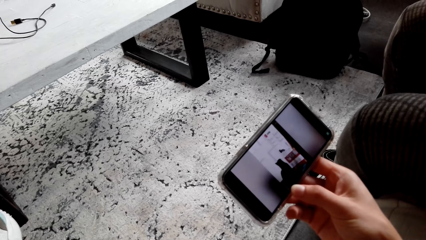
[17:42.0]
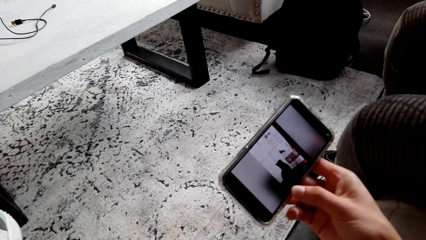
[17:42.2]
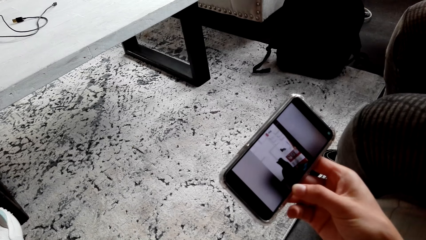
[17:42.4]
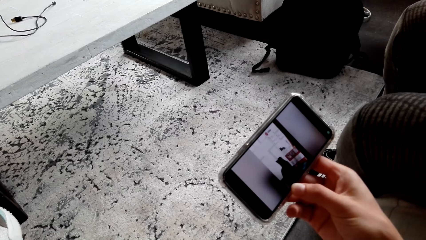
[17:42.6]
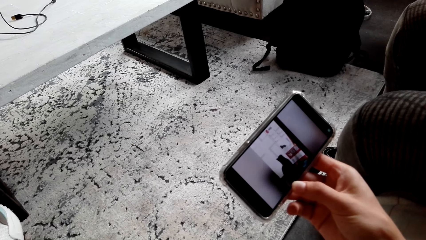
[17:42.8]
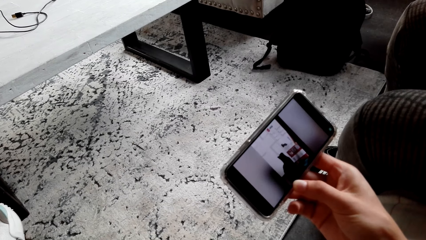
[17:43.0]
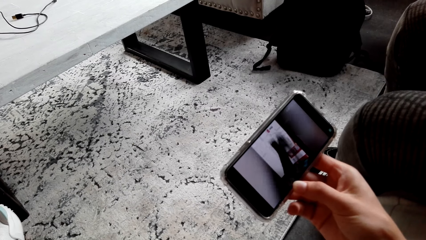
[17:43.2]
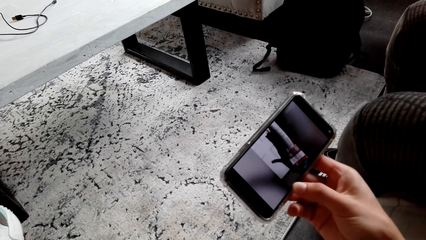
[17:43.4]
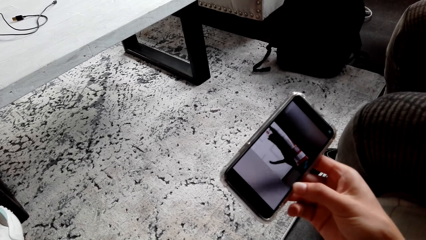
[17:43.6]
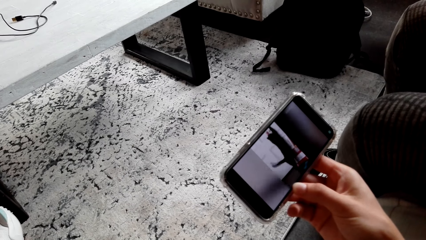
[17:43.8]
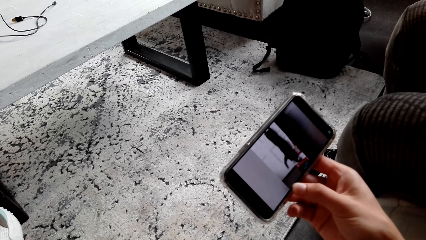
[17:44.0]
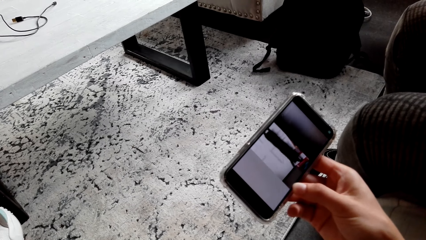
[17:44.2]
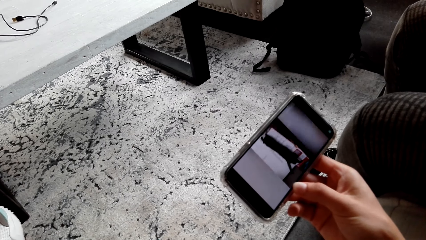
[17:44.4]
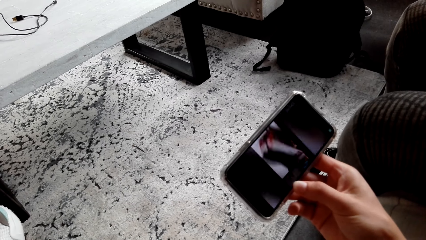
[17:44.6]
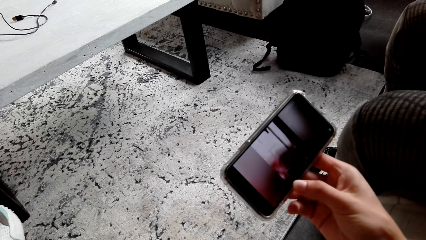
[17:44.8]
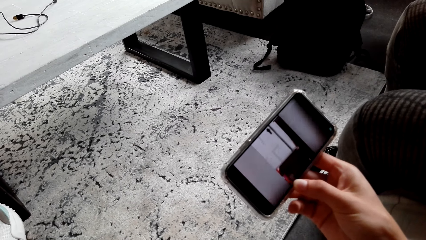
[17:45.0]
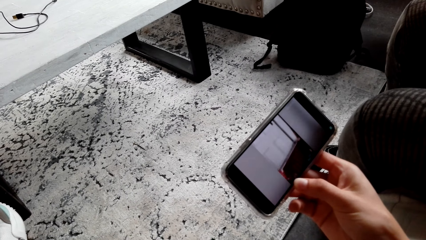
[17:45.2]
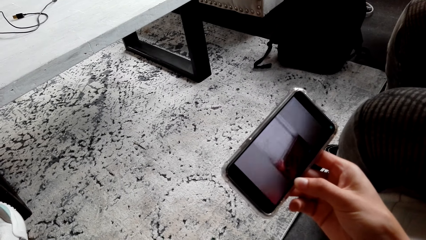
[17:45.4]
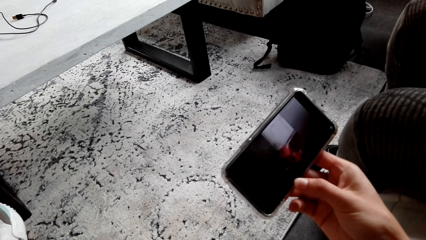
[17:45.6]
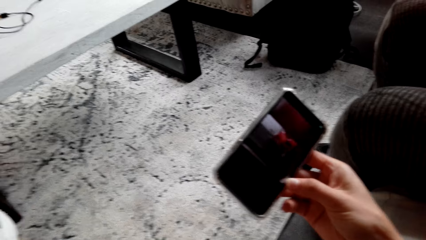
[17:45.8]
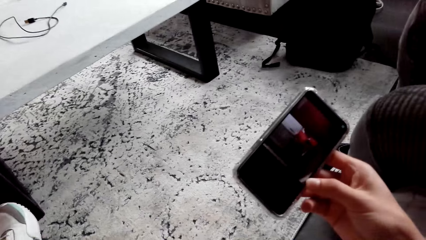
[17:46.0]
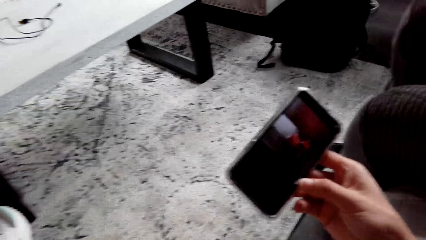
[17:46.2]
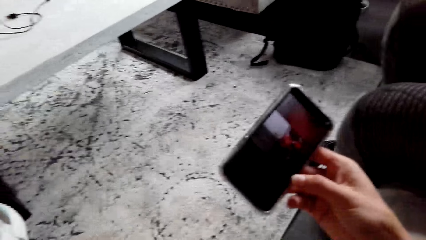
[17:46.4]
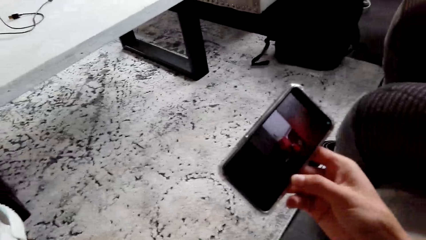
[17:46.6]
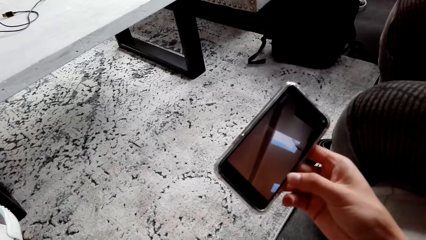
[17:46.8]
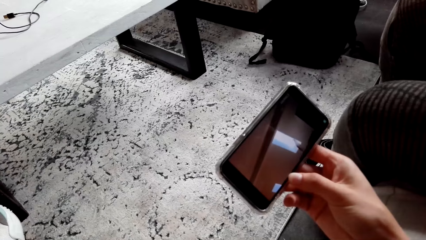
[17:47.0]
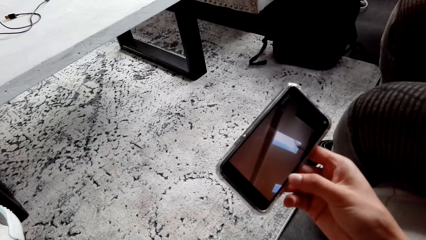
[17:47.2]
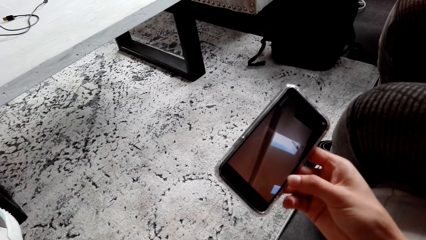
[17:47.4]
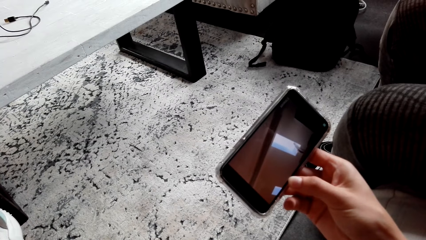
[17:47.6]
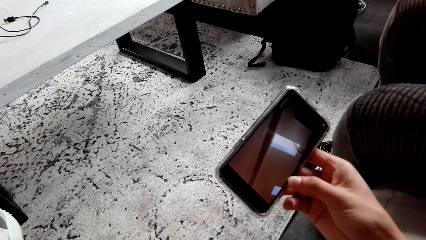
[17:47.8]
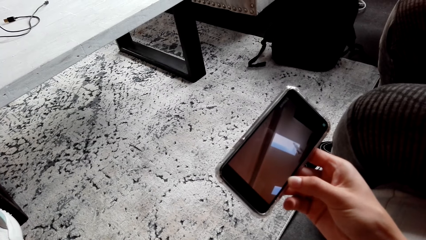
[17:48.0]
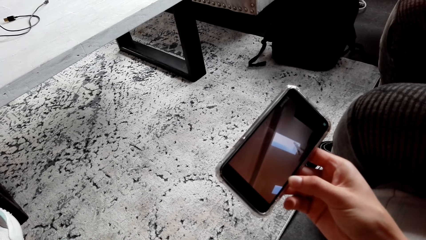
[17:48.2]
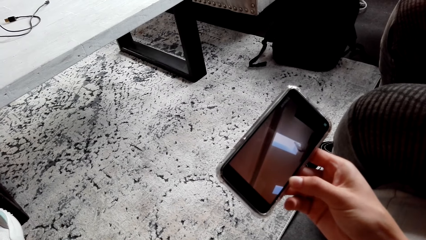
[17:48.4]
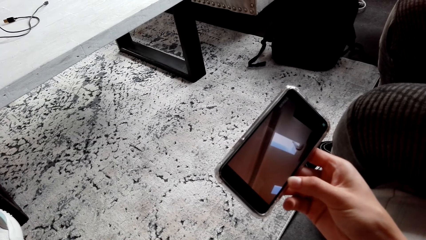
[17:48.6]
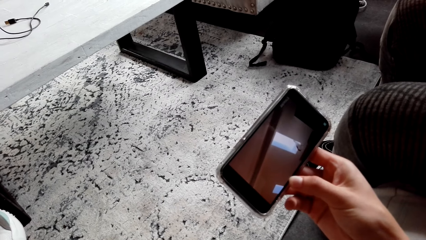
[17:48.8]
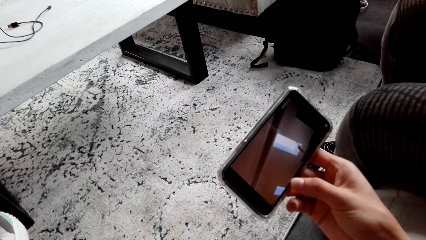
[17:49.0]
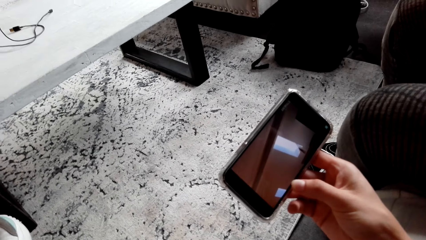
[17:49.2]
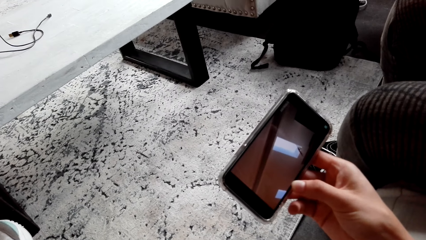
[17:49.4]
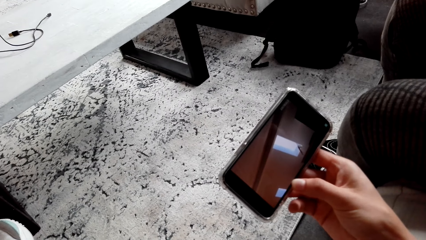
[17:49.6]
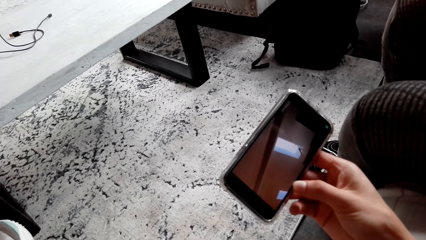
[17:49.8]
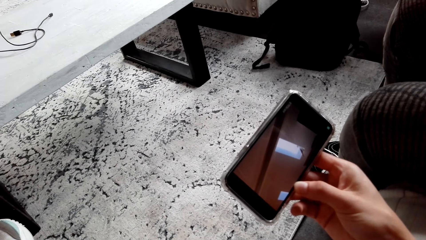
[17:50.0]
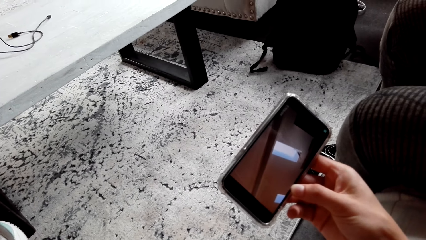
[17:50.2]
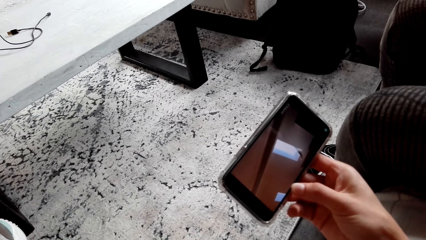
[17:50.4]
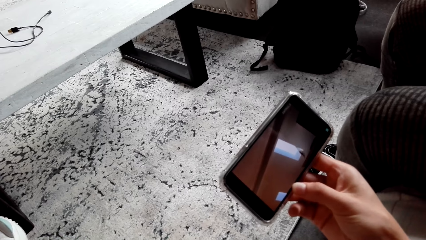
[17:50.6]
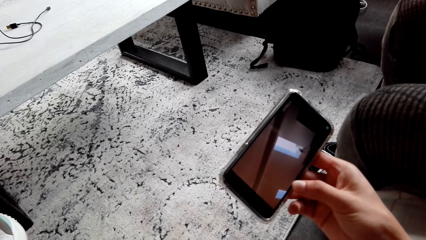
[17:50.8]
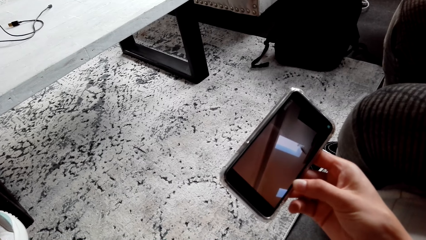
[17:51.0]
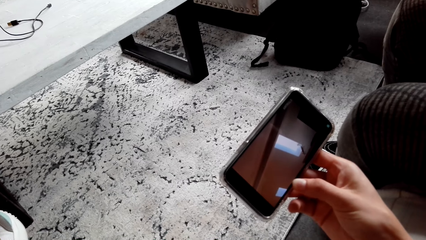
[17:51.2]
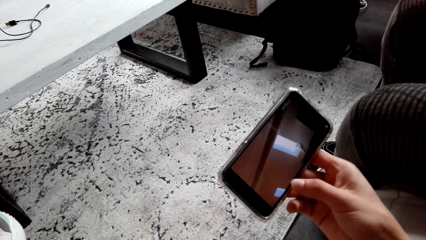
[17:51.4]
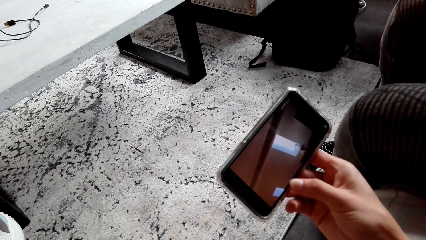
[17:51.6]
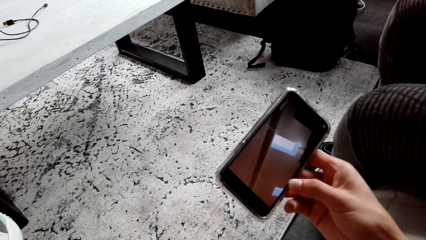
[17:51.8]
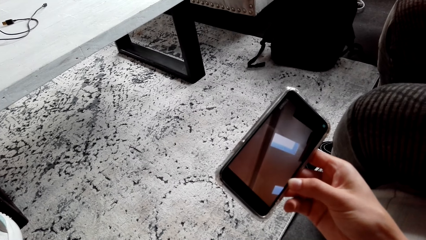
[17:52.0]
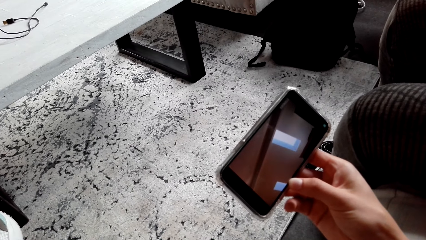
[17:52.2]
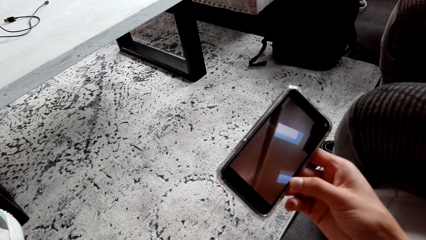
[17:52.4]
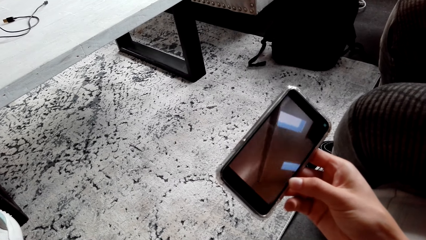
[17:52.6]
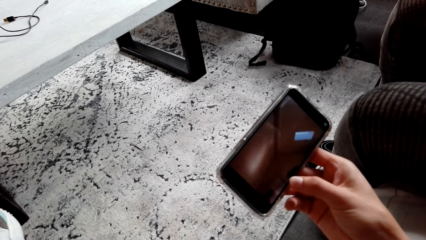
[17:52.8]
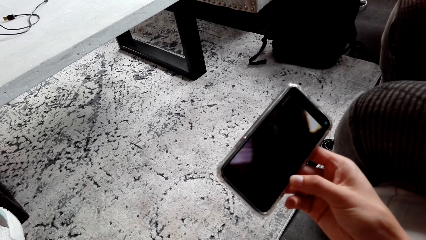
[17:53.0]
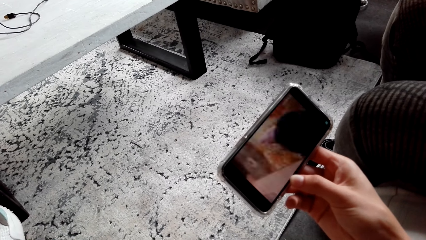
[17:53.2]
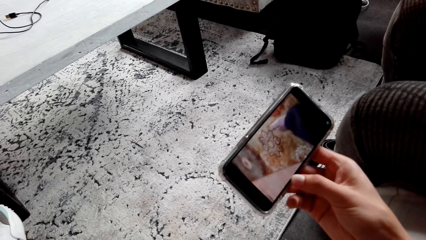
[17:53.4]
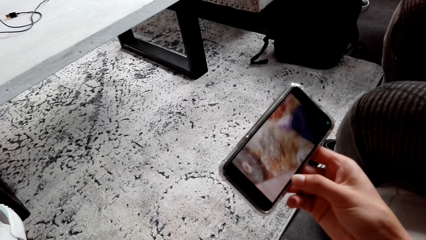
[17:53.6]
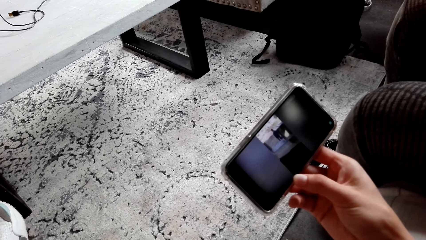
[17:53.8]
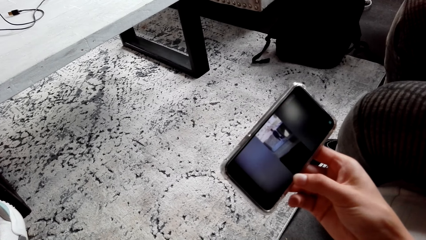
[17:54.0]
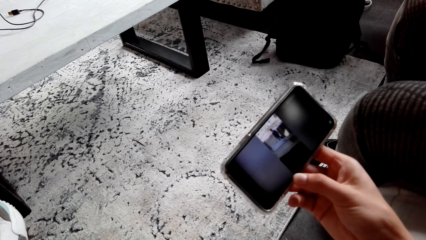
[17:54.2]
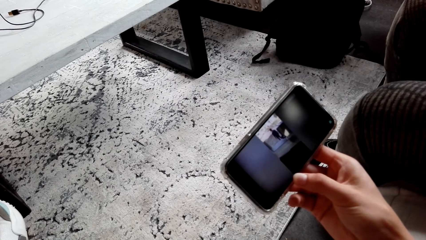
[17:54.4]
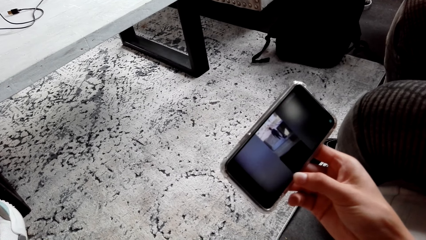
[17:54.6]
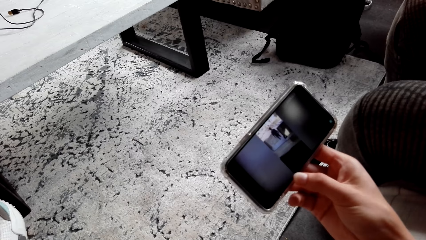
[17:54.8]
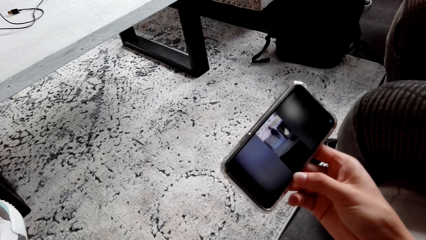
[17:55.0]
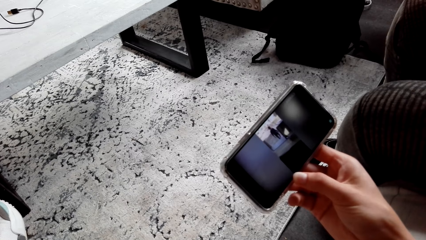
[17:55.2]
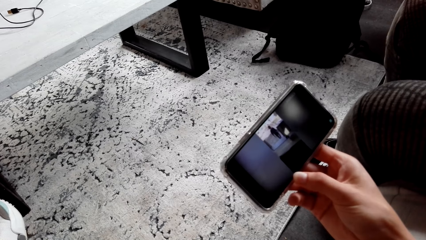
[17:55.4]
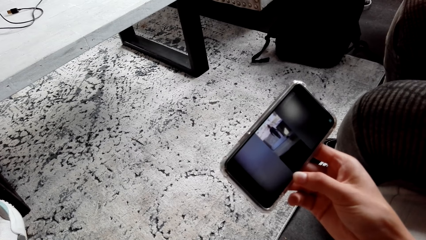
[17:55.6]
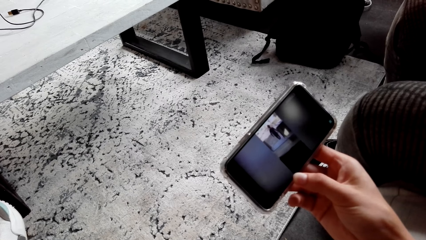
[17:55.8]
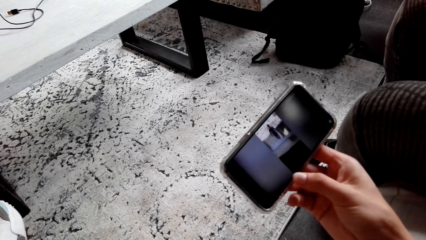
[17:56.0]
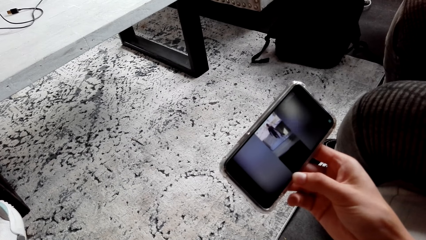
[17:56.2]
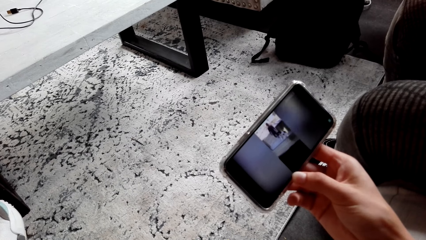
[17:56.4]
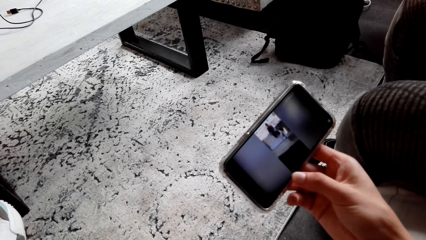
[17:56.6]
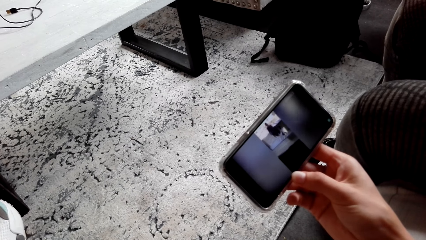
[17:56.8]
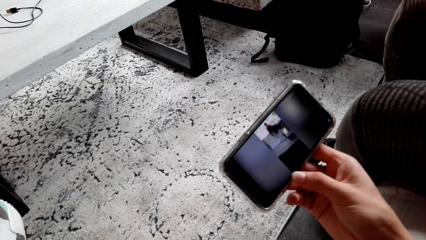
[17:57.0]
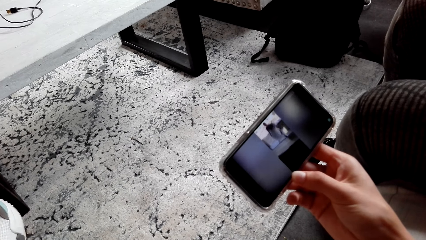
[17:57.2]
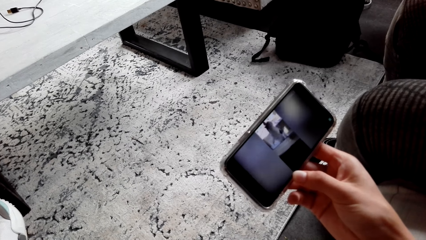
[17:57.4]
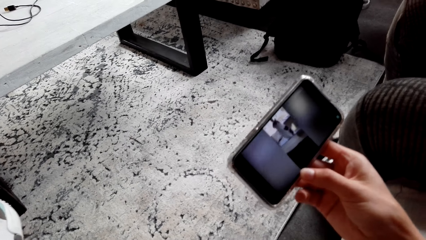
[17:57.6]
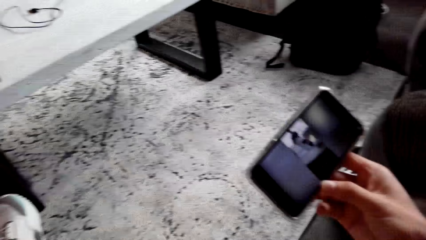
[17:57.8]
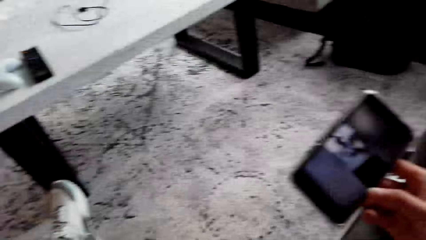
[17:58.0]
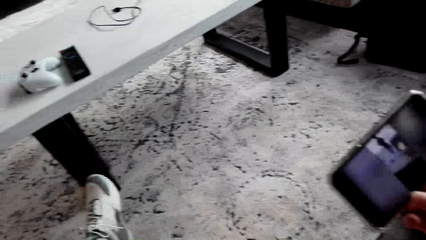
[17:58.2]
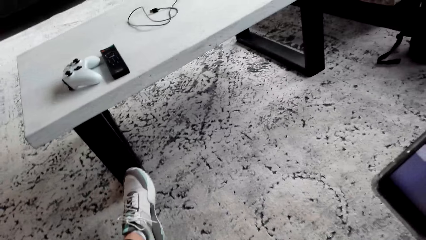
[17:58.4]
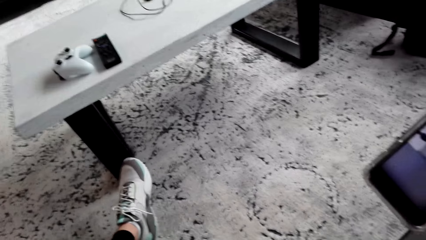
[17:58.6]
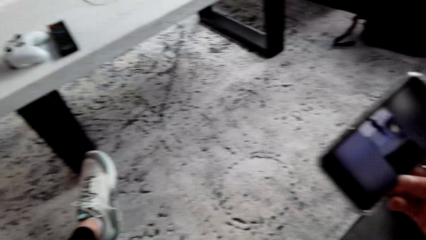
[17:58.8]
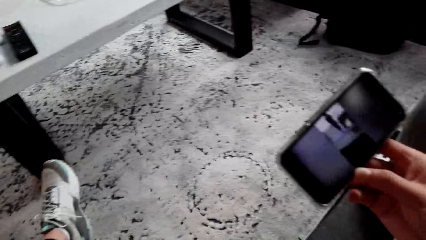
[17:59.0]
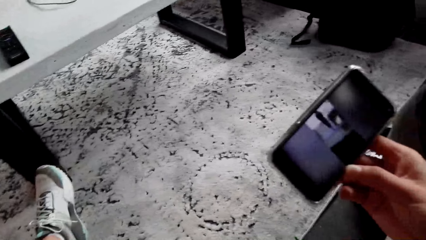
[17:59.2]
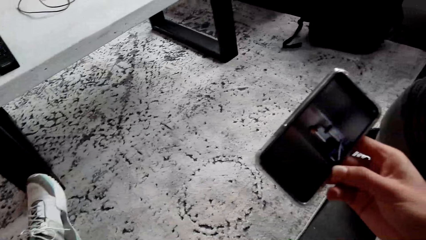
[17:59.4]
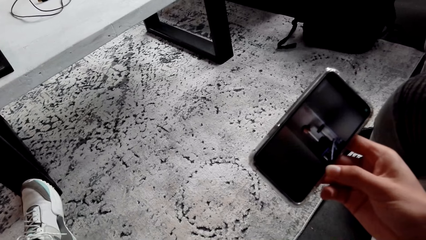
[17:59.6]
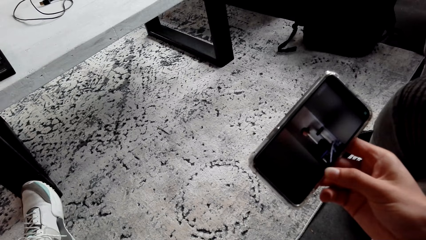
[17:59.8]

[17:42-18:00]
The camera wearer watches a video on the phone repeatedly. They look around.
